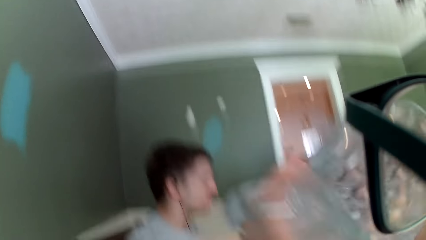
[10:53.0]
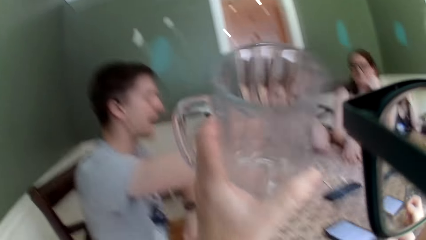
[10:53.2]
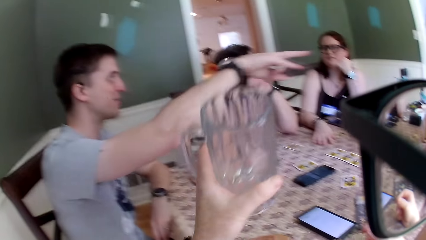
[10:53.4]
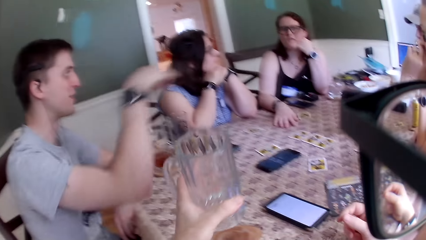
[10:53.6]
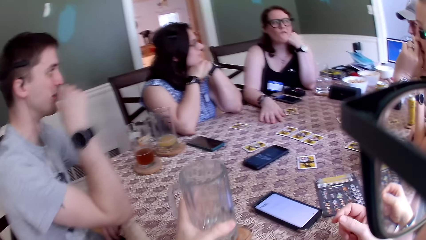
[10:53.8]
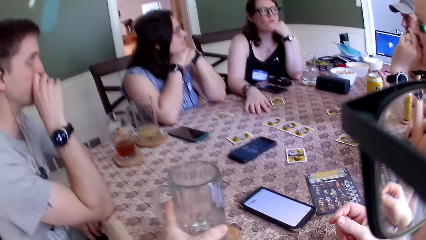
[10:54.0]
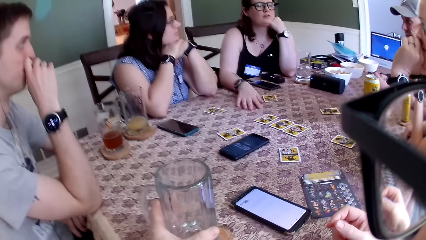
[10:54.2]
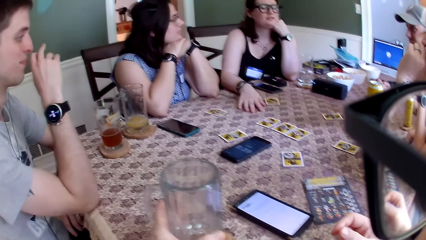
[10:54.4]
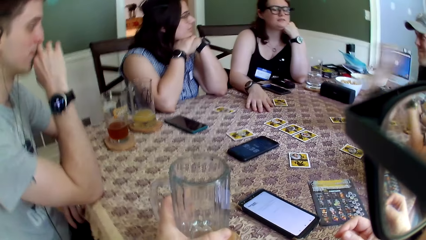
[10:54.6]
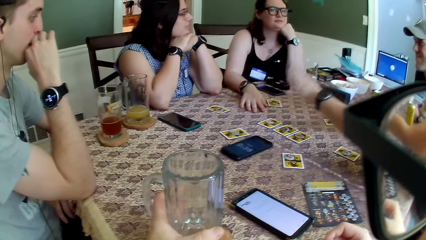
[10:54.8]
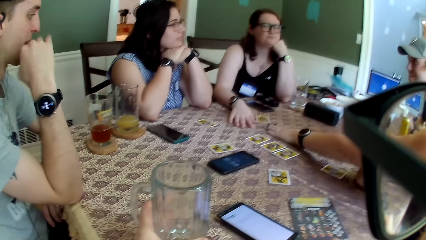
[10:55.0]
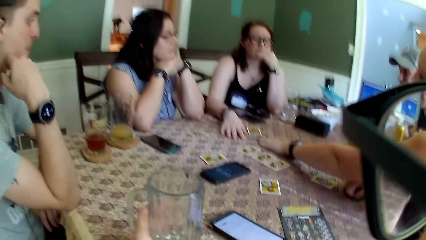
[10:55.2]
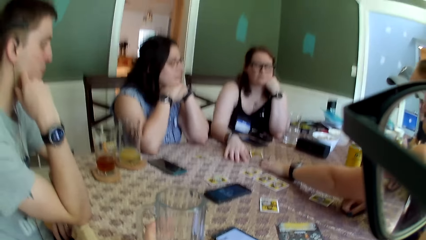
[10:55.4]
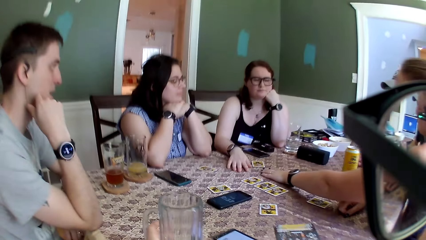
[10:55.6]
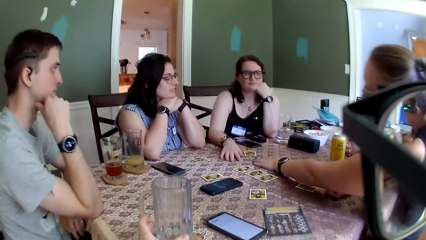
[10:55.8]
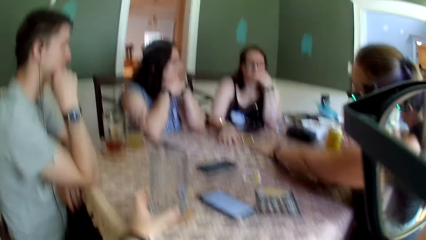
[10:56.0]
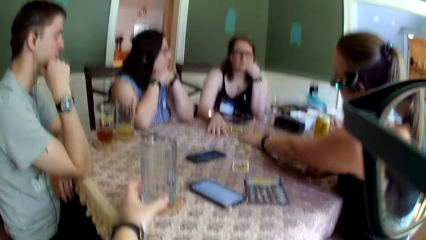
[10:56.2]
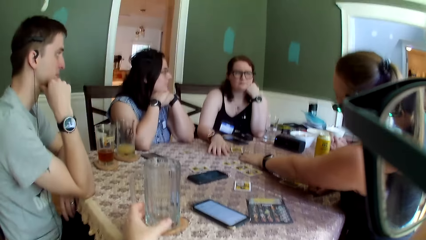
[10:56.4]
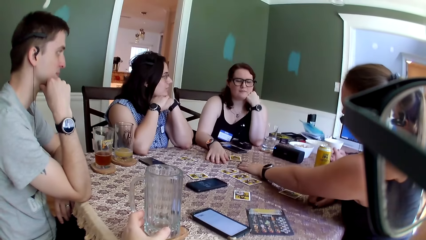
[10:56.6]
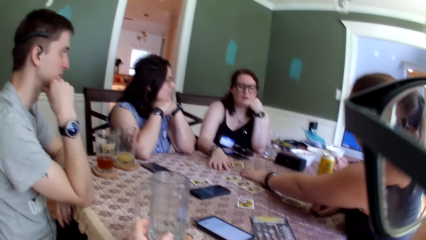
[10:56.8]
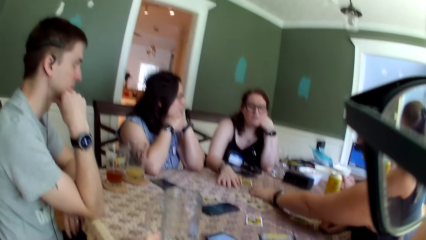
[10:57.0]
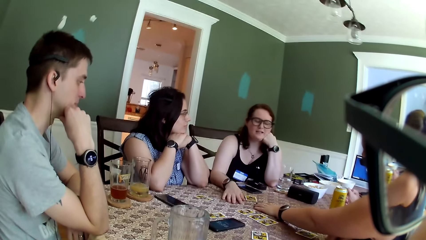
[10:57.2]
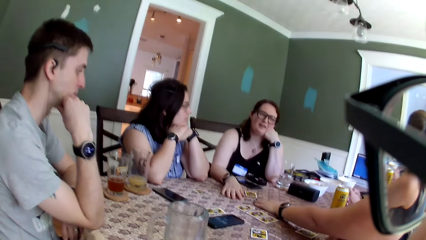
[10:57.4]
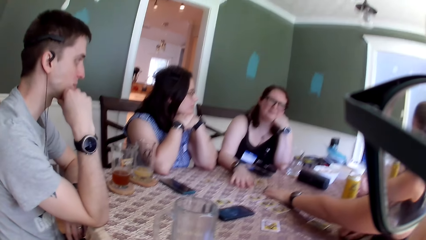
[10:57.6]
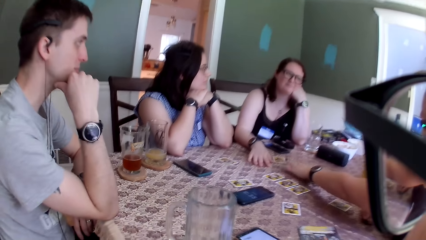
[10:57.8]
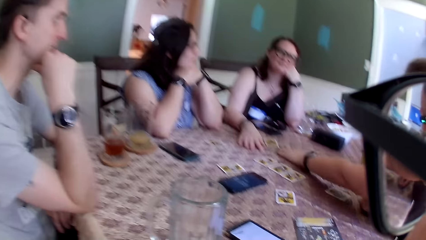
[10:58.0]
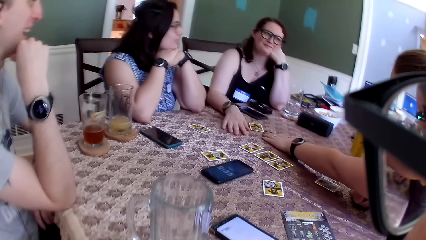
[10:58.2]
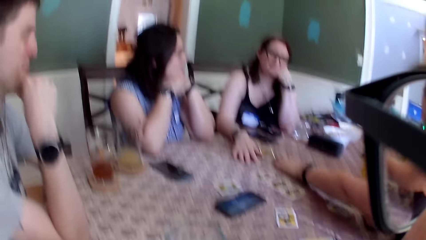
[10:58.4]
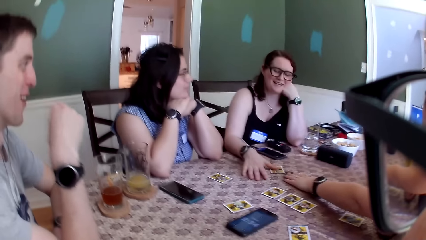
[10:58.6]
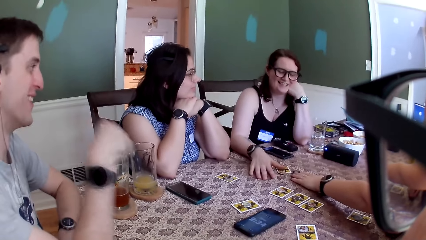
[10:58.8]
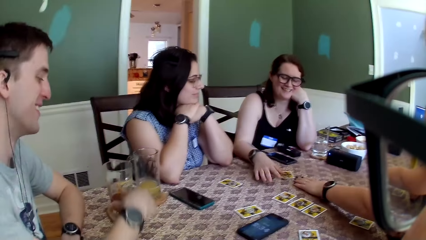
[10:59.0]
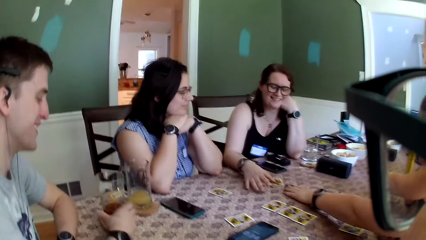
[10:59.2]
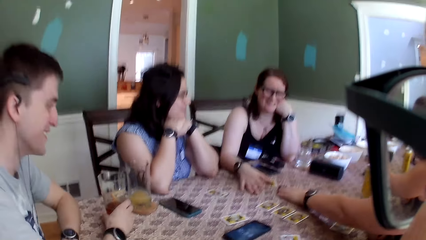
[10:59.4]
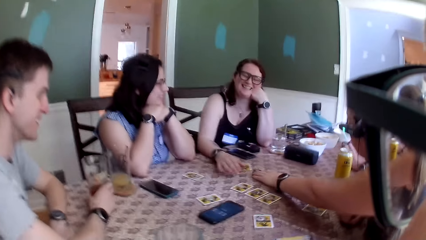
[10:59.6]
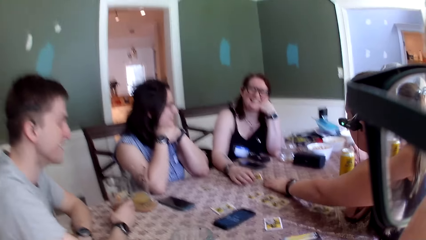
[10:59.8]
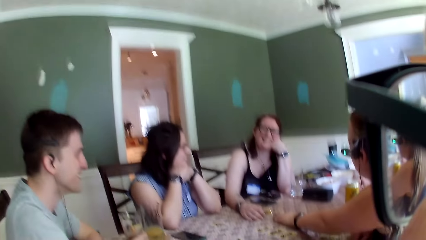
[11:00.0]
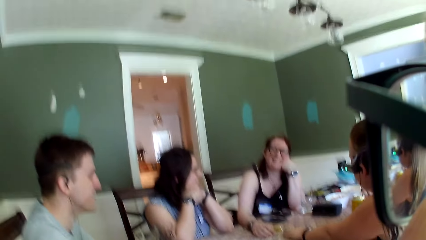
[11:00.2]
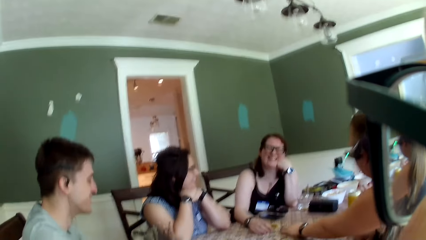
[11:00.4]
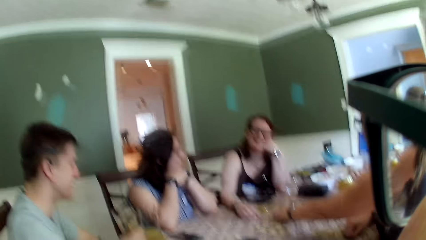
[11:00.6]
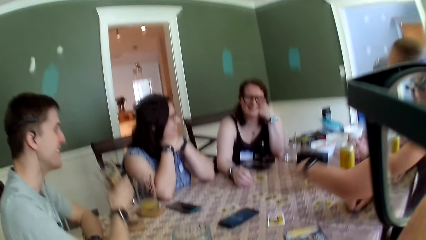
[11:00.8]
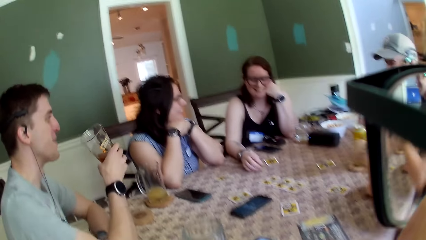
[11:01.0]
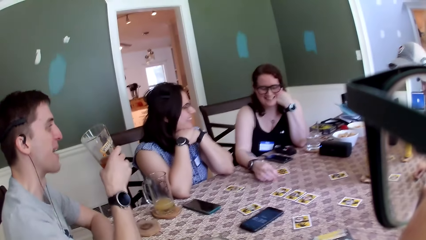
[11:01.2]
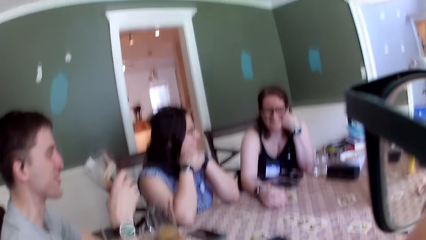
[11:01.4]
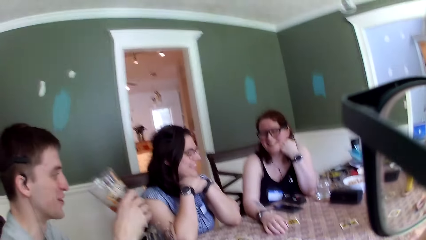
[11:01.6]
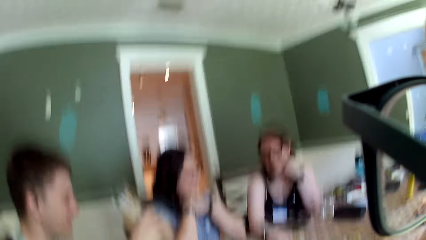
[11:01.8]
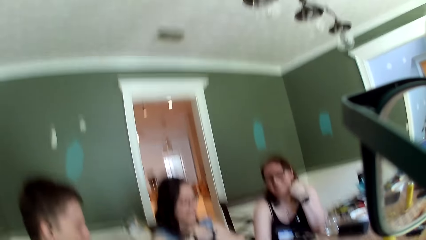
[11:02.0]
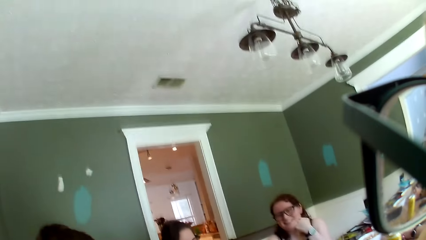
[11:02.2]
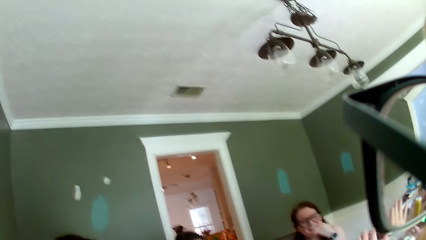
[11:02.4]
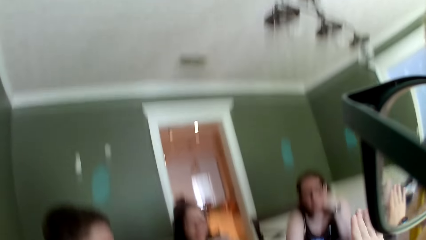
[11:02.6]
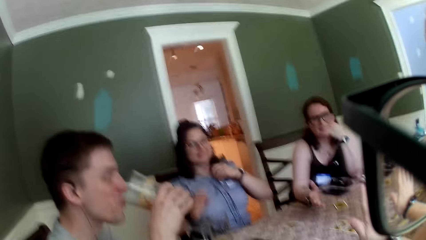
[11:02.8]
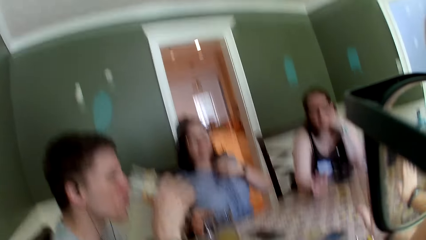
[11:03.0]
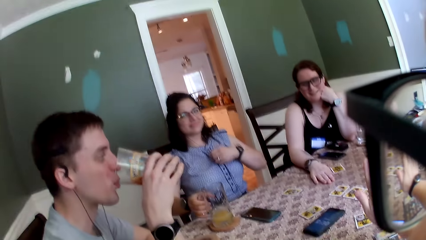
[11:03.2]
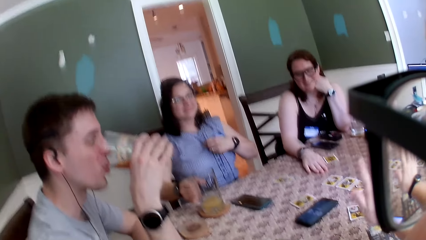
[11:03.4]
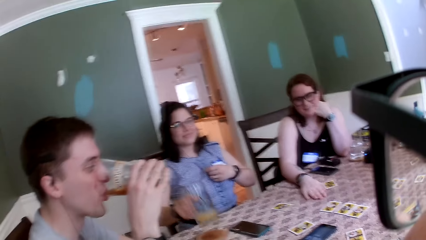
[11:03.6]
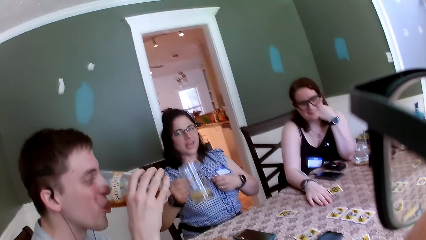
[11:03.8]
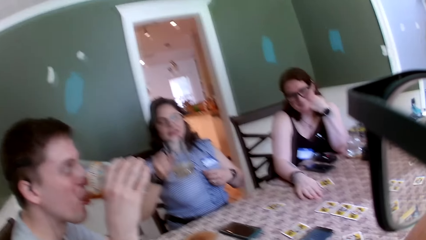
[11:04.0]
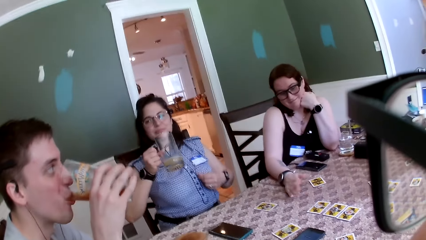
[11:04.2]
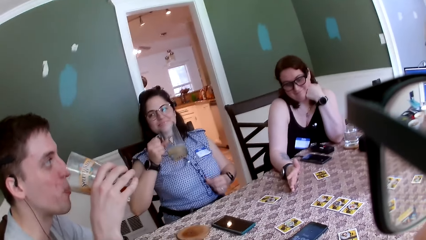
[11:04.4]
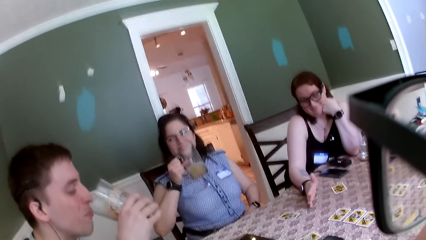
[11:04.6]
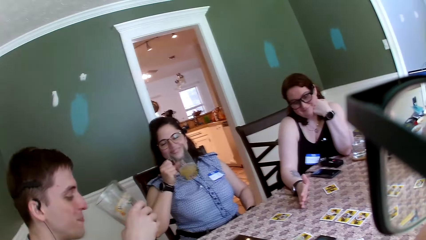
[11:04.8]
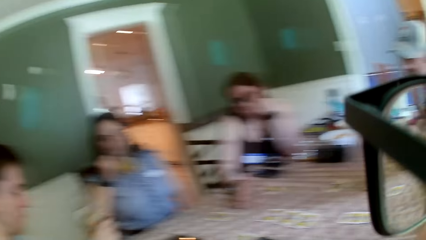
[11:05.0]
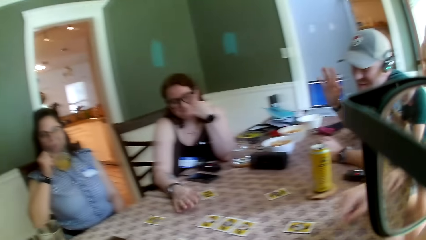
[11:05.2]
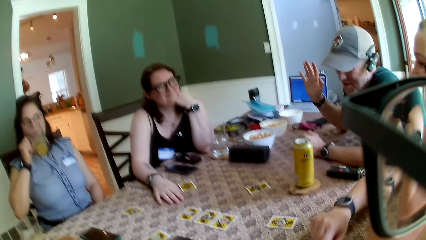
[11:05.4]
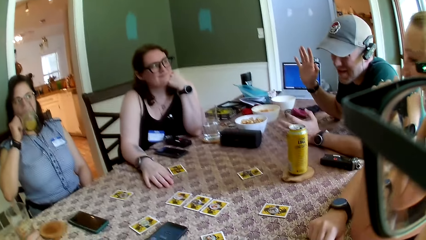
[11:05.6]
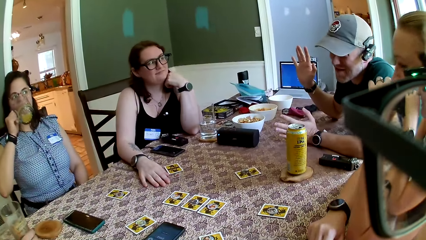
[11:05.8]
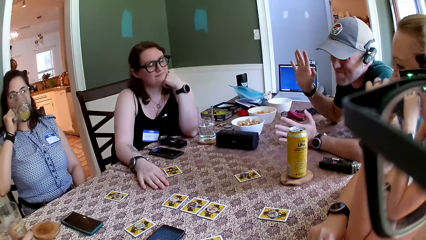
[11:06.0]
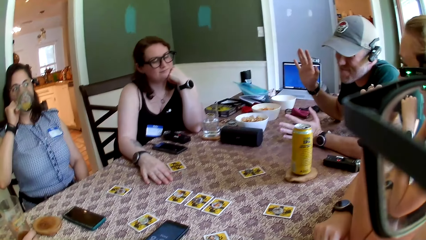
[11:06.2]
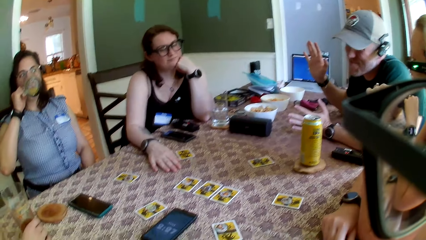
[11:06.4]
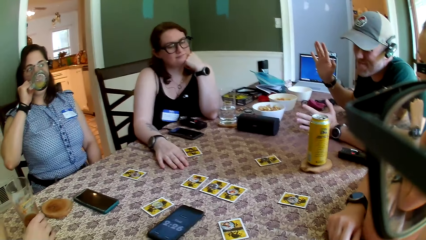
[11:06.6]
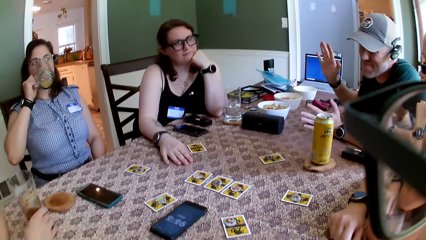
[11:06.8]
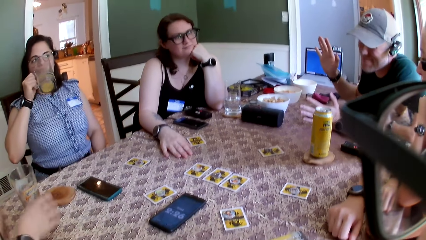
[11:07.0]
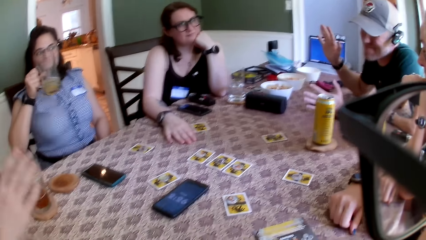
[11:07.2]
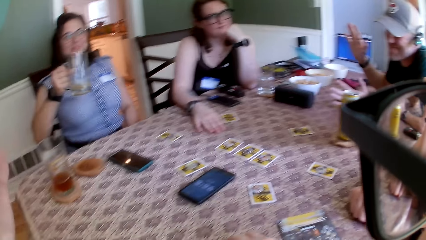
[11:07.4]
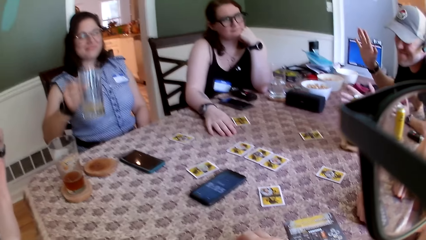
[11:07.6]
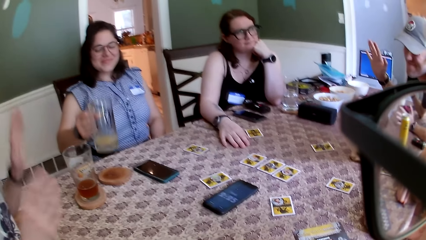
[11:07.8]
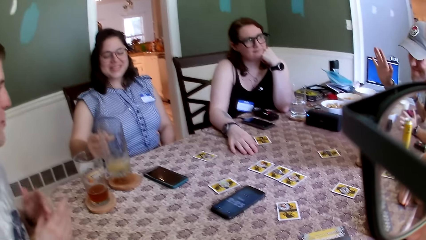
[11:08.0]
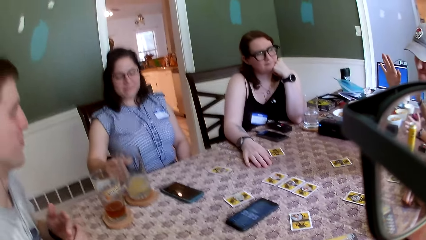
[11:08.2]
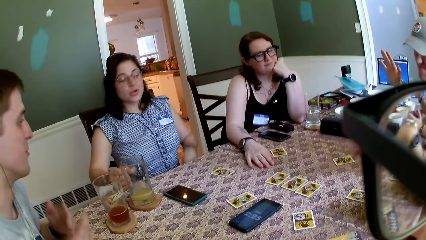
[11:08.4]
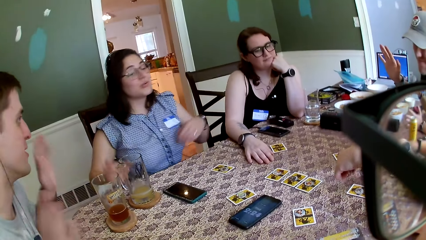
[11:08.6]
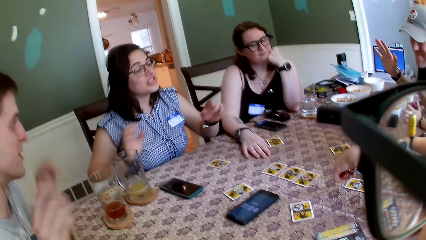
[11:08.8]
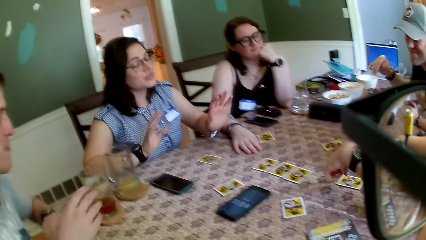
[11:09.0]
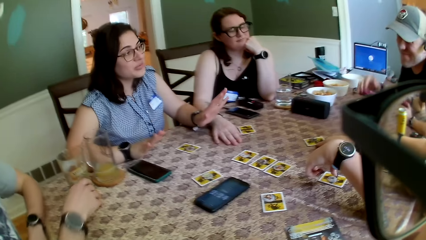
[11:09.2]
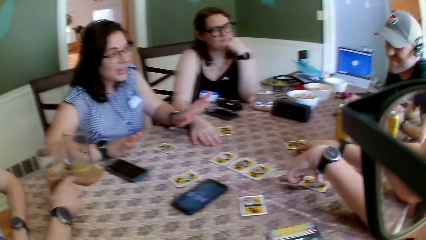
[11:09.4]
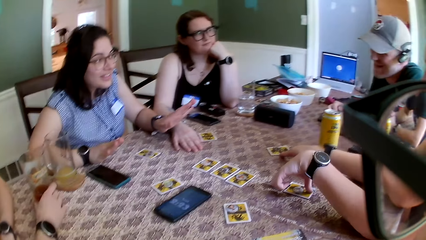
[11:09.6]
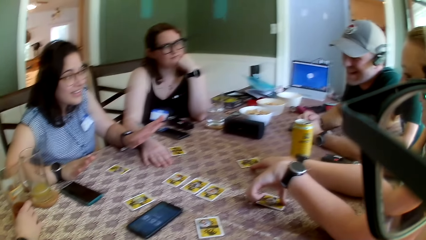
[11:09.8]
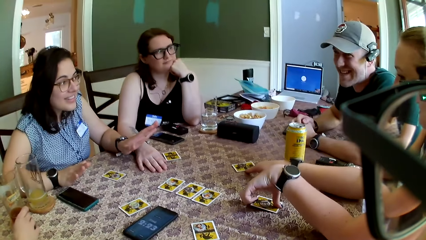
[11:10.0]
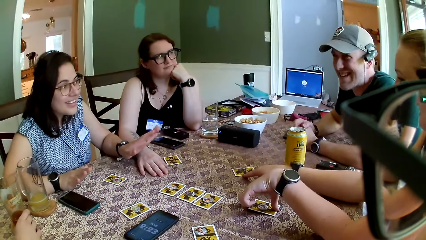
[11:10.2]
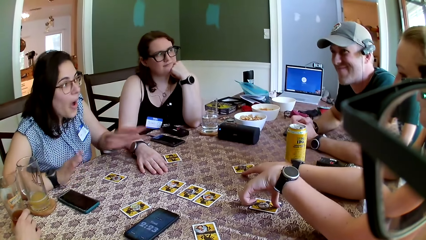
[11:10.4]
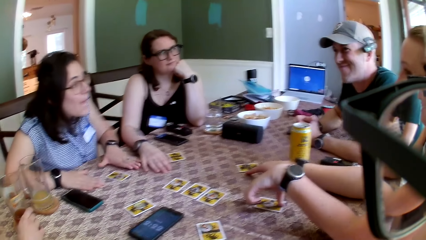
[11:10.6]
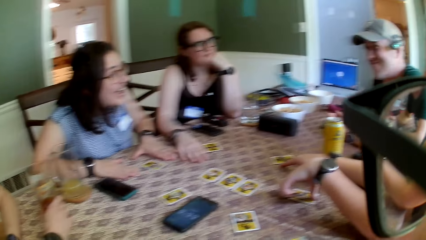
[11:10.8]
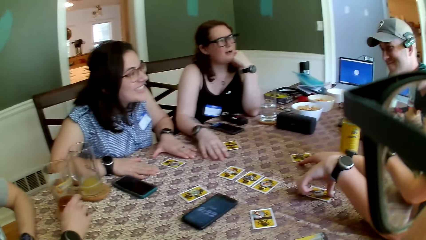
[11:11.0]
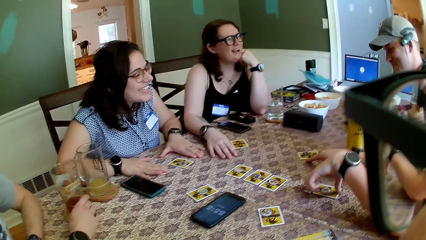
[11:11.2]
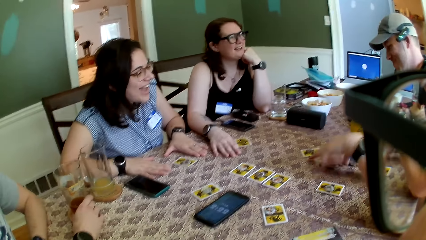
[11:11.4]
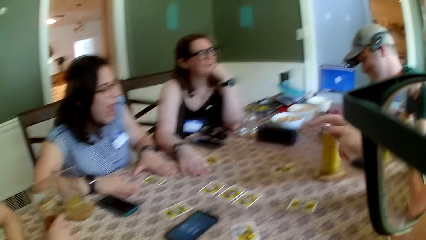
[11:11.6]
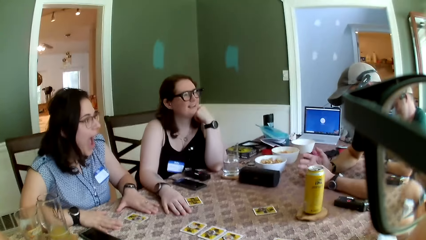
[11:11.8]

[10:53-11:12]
The camera wearer lowers the cup on the table. A man gesticulates with his right hand and puts his right hand on his chin. A woman converses with another woman. The first woman stretches her left hand close to the other woman on the table. The other woman converses with the first woman. The man lowers his right hand on a cup of wine on the table. The man picks up the cup of wine with his right hand. The camera wearer gesticulates with his right hand. The man drinks wine from the cup in his right hand. A third woman picks up the cup of juice on the coaster on the table with her right hand. The camera wearer lowers his right hand on the table. The third woman converses with the camera wearer and other people. Another man converses with the camera wearer and other people. The third woman drinks juice from the cup in her right hand. The first man puts the cup of wine on the table. The other man raises his right hand. The first man gesticulates with his hands. The third woman puts the cup of juice in her right hand on the coaster on the table, and converses with the first woman. The first woman adjusts a card on the table with her left hand. The first man rests his left hand on the table. The first woman touches a card on the table with her right hand. The first man holds the cup of wine on the table with his right hand. The third woman hits her hands on the table. The second woman converses with the other man.
